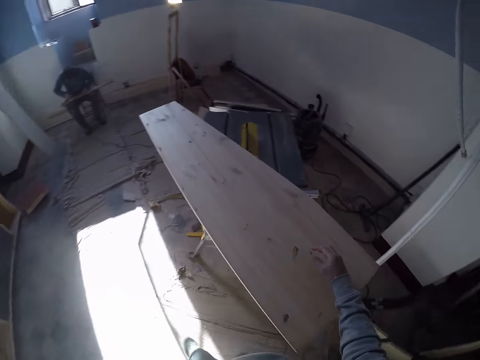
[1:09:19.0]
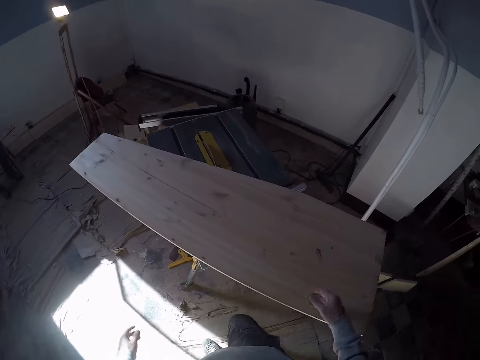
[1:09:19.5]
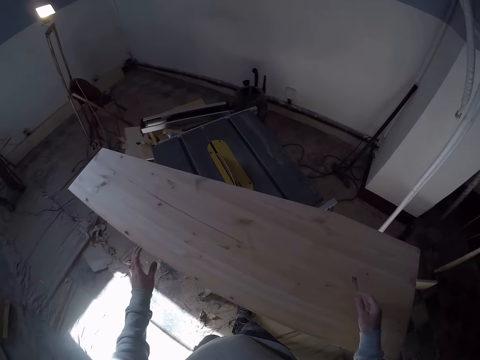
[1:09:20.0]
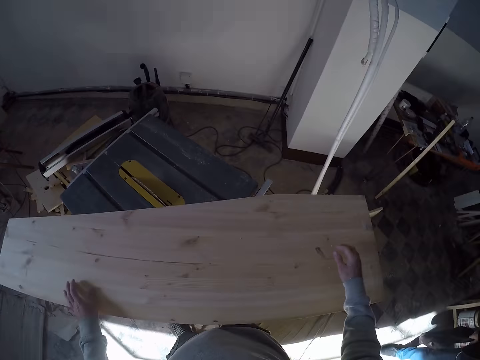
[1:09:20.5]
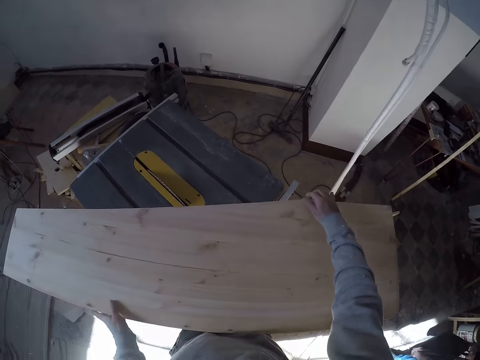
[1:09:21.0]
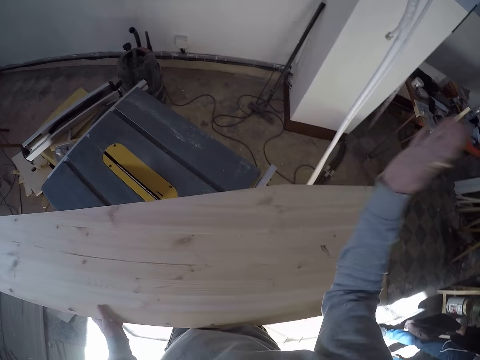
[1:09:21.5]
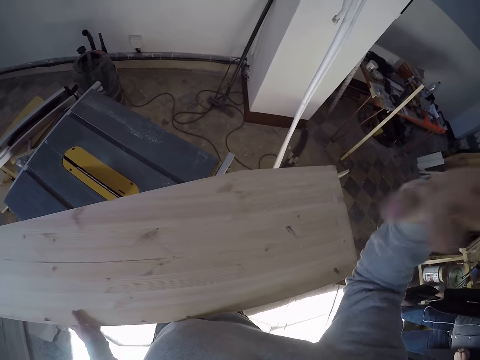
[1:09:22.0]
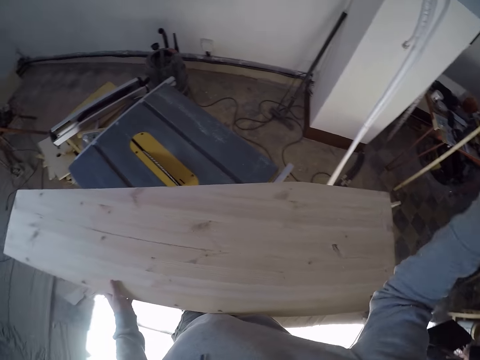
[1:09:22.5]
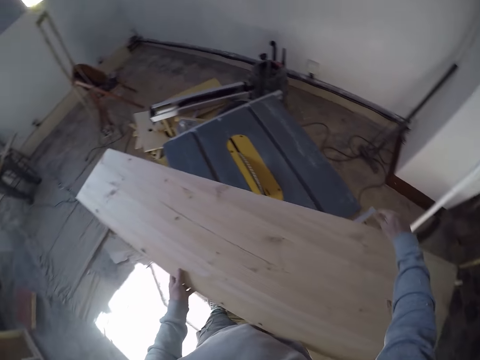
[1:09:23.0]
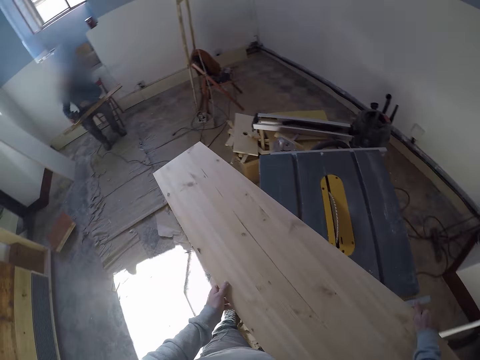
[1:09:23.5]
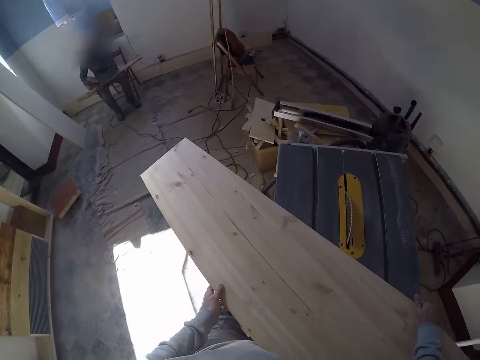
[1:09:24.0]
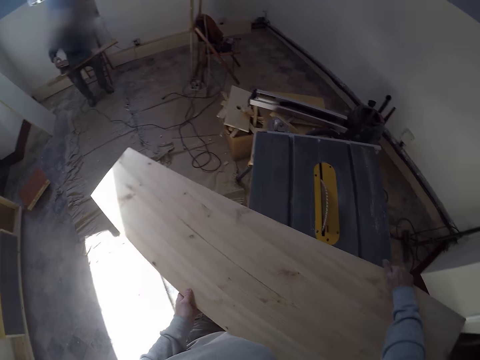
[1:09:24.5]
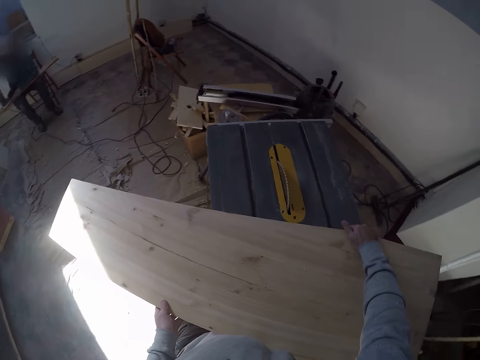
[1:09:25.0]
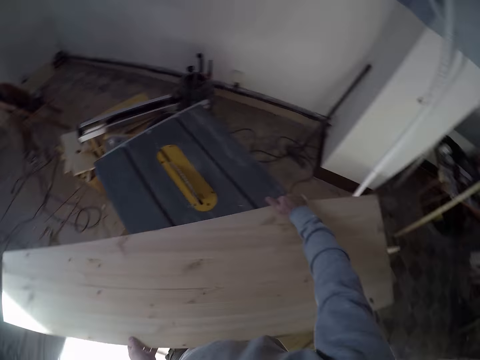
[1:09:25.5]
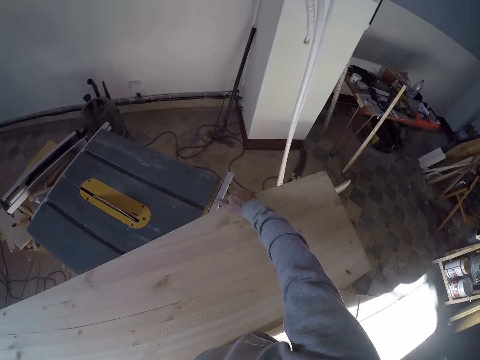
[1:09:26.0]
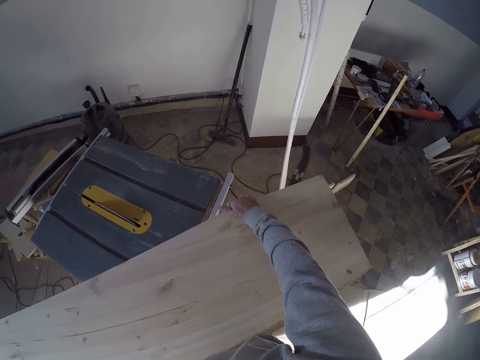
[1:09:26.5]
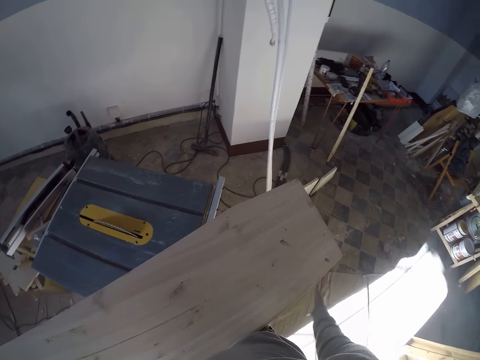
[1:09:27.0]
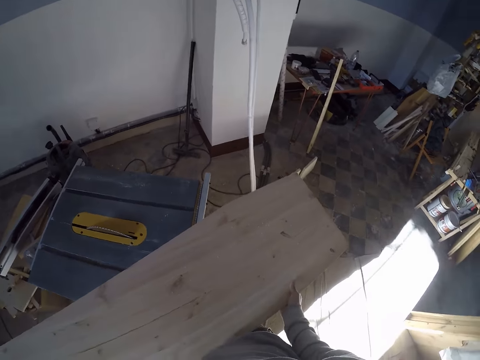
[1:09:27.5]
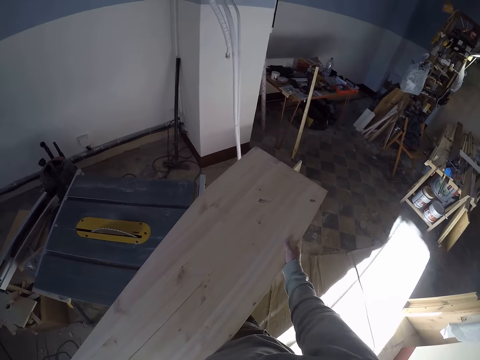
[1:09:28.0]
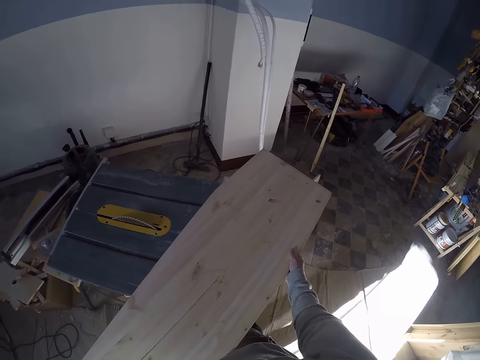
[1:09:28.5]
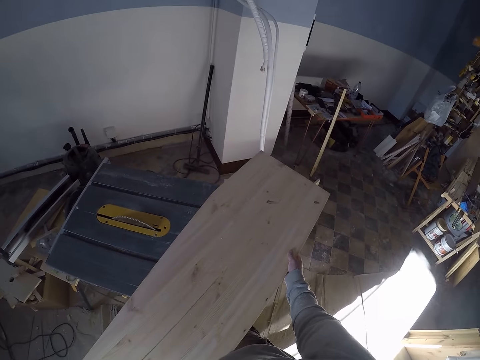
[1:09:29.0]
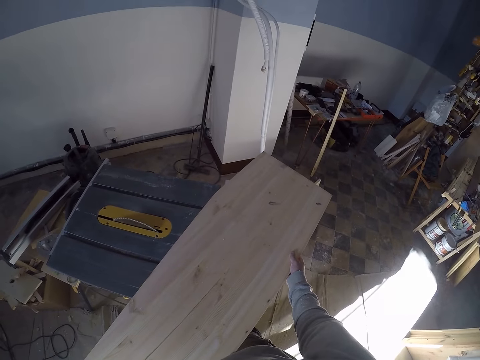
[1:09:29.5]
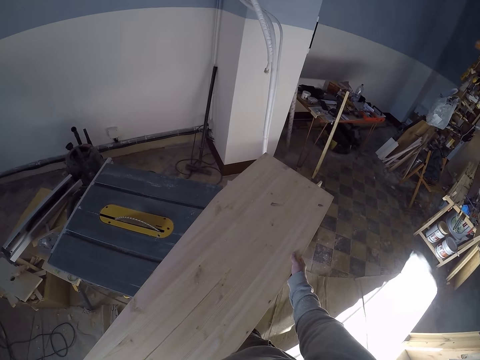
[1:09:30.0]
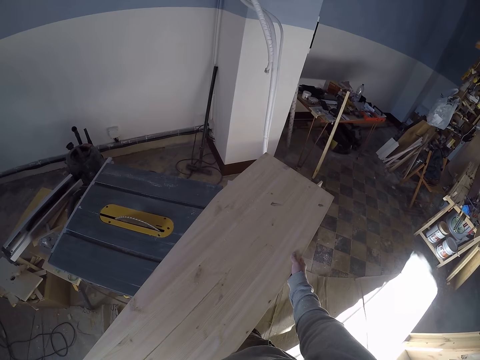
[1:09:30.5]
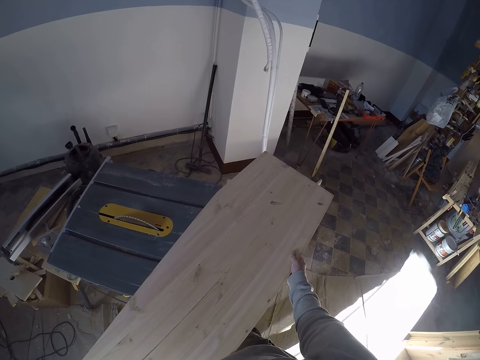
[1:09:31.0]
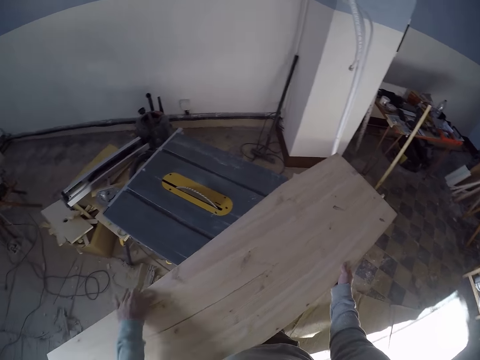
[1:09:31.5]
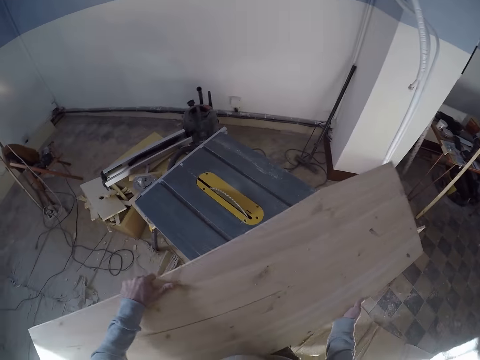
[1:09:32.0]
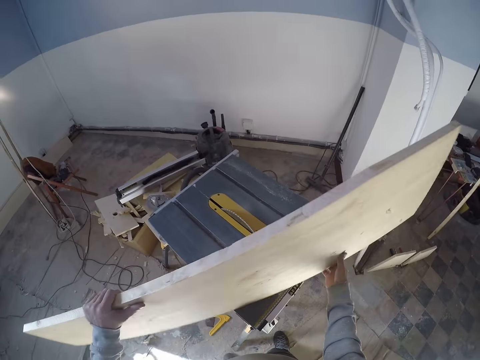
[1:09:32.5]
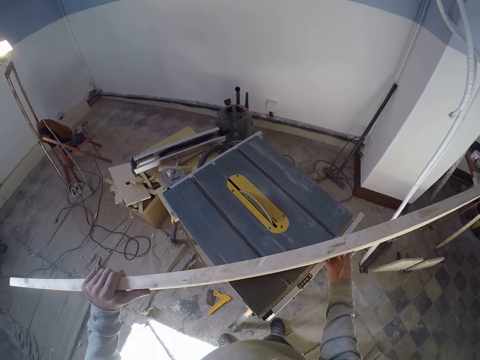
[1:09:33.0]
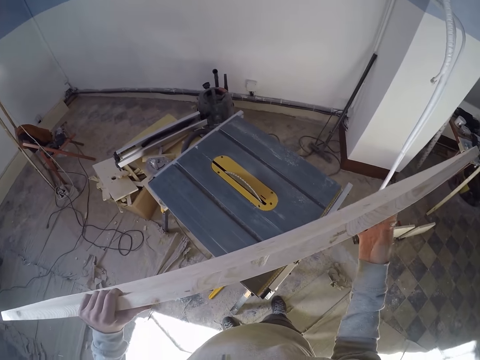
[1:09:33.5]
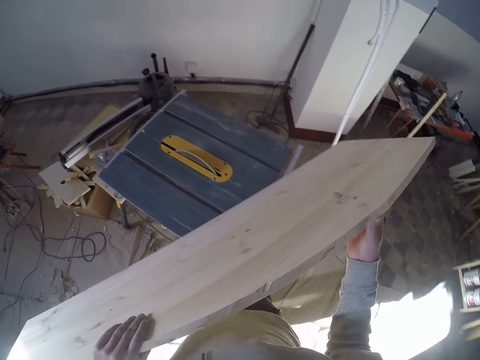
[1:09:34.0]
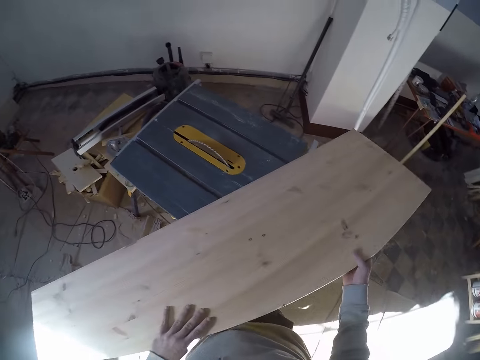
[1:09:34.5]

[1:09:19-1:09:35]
The camera wearer touches the wood. He places his left hand on the wood plank on the table saw. He raises the right hand, holds the wood with the left hand, and shakes the right hand. He moves the wood plank on the table saw with both hands. He looks at the wood. He flips the wood plank on the table saw with both hands.

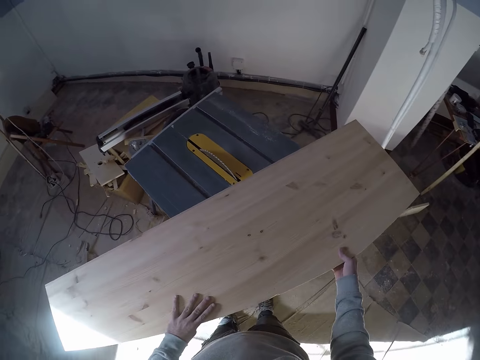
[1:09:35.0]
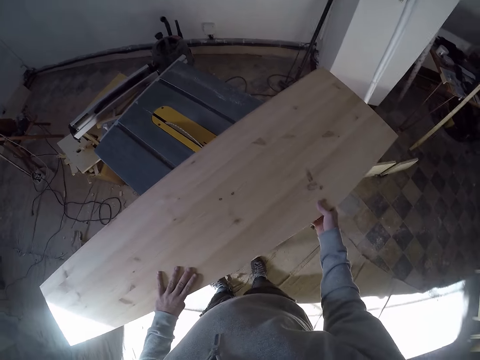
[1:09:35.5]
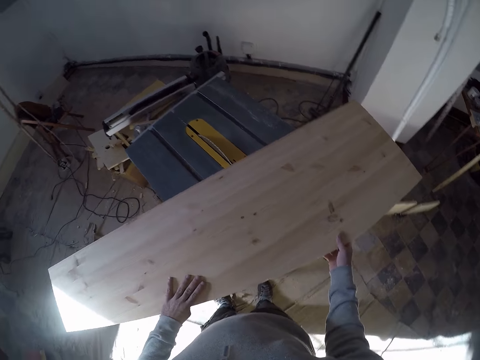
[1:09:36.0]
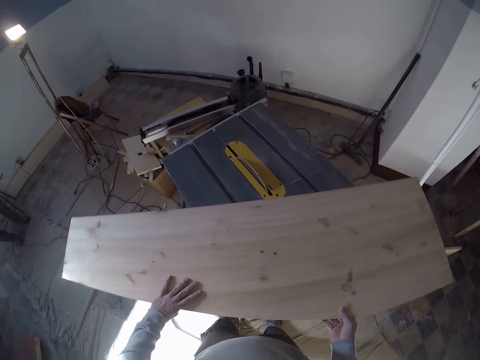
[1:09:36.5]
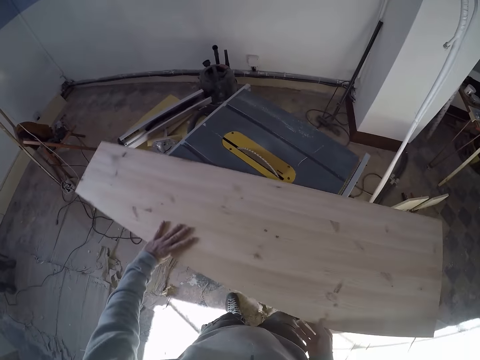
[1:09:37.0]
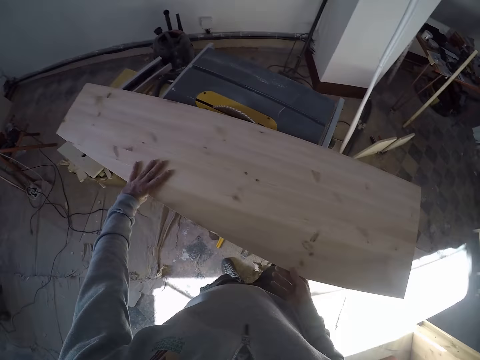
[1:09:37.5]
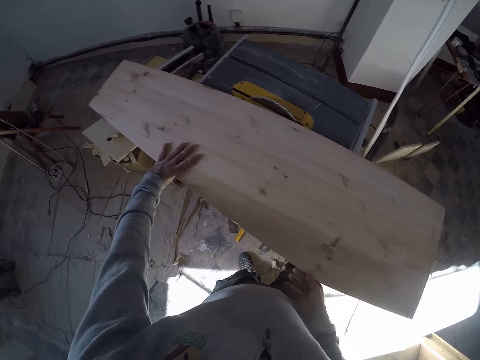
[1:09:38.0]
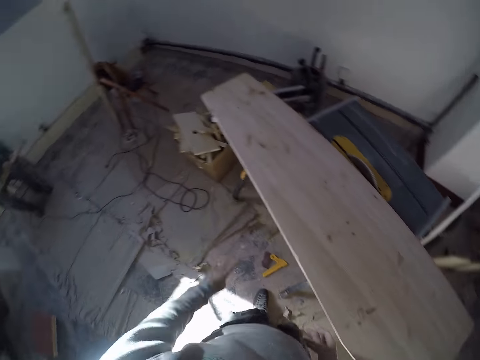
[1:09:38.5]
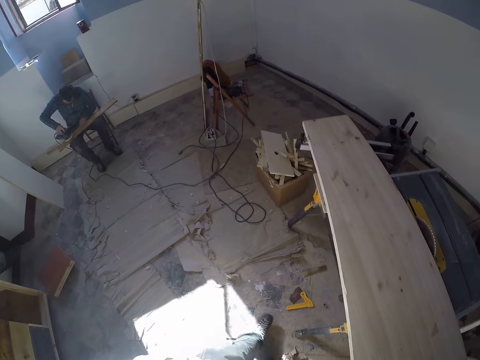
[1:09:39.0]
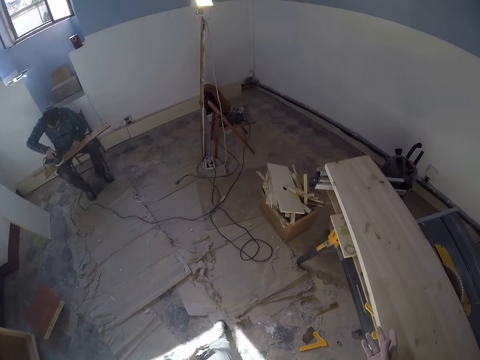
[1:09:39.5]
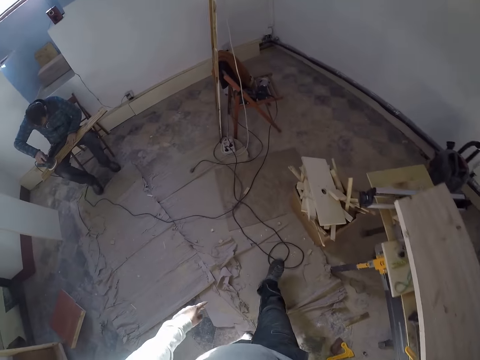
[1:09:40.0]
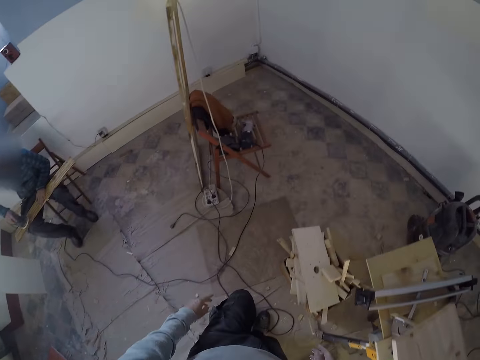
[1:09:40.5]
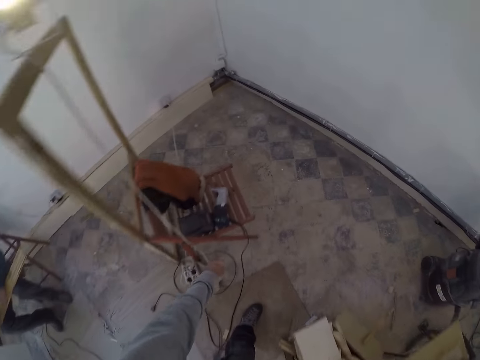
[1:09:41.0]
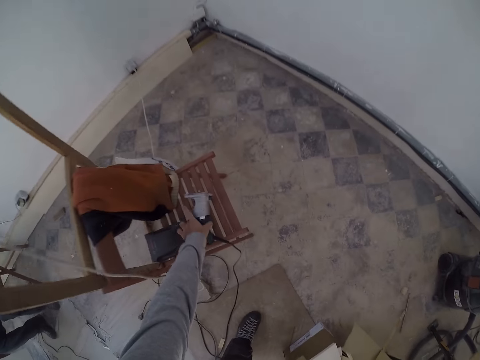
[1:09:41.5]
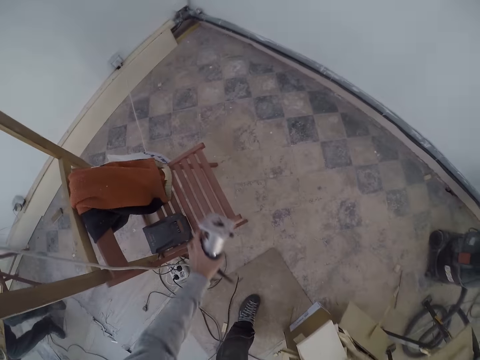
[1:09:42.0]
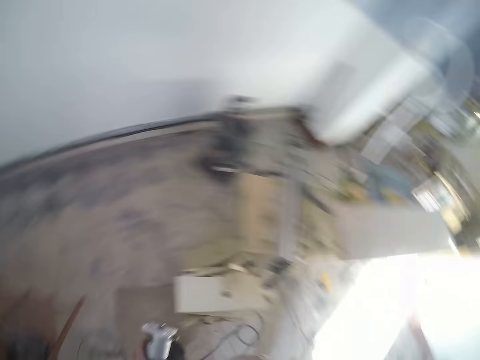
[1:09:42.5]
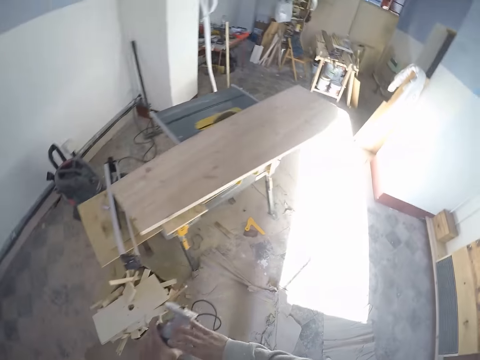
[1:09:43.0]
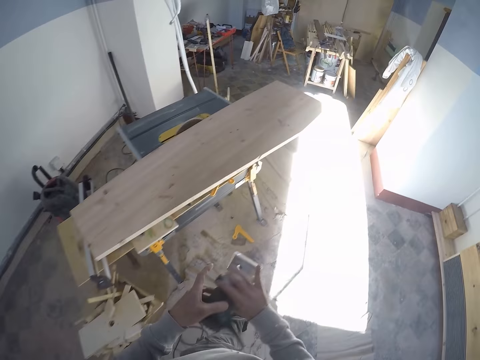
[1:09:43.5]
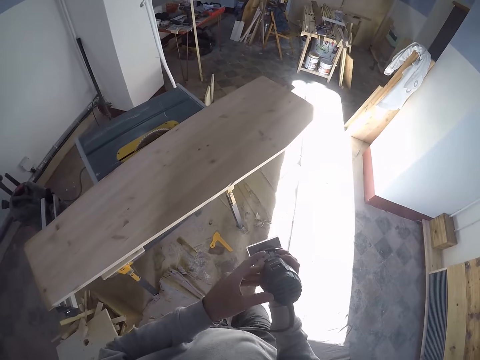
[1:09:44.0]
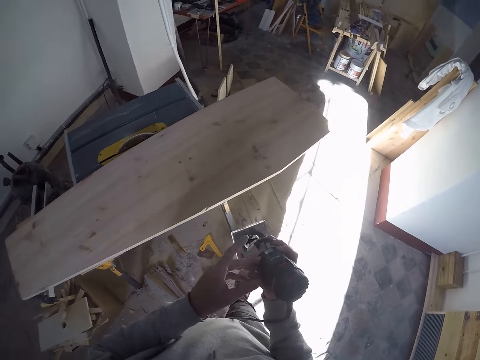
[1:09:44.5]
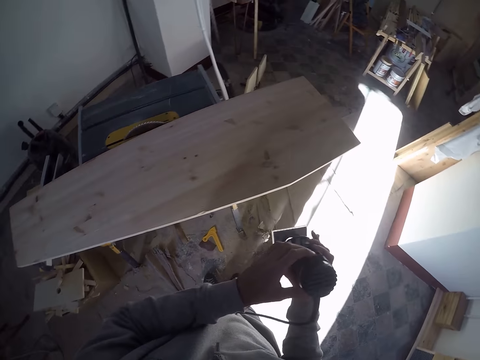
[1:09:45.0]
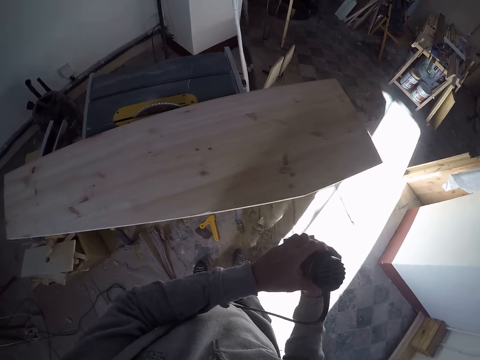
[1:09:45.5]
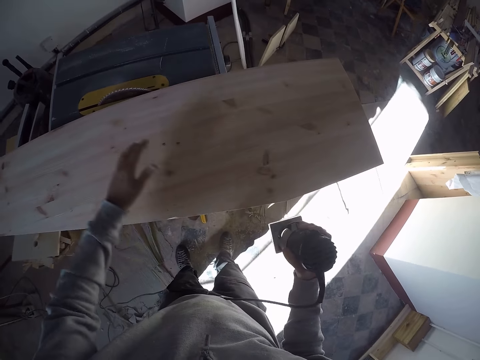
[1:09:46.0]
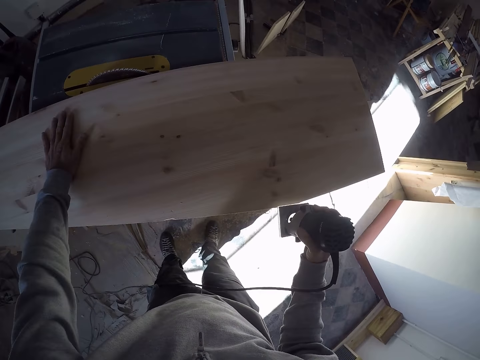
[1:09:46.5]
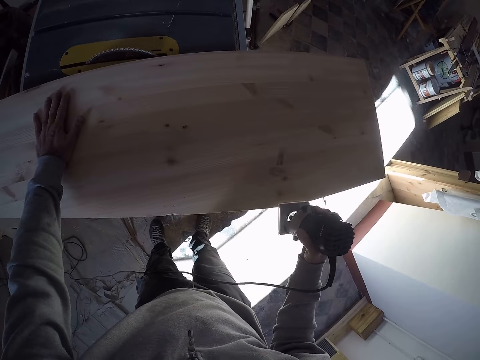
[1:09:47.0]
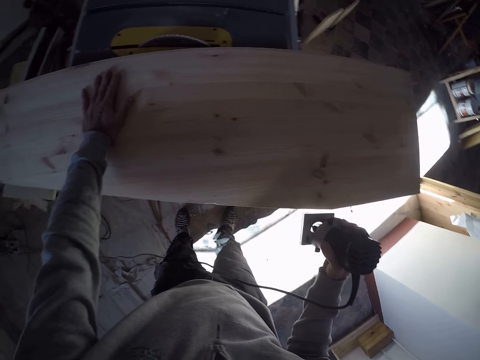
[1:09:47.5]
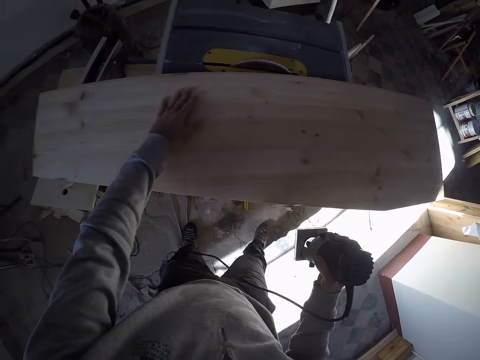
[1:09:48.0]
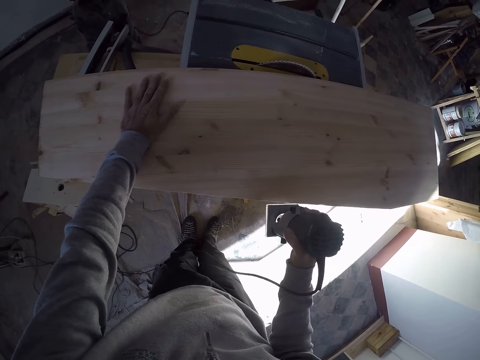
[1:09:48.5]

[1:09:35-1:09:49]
The camera wearer moves the wood plank on the table saw with both hands. He walks to the hand cutting machine or wood trimmer. He picks the wood trimmer from a chair with his left hand. He holds the wood trimmer with both hands. He holds the wood with the left hand. He places his left hand on the wood plank on the table saw. He moves the cutting machine to the wood. He moves on the wood.
